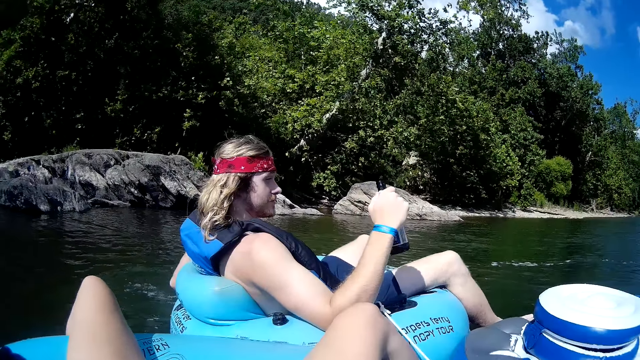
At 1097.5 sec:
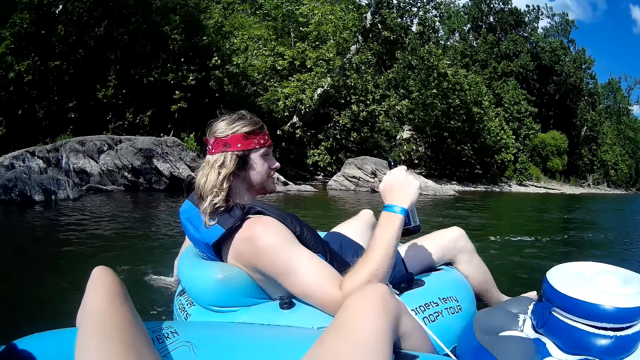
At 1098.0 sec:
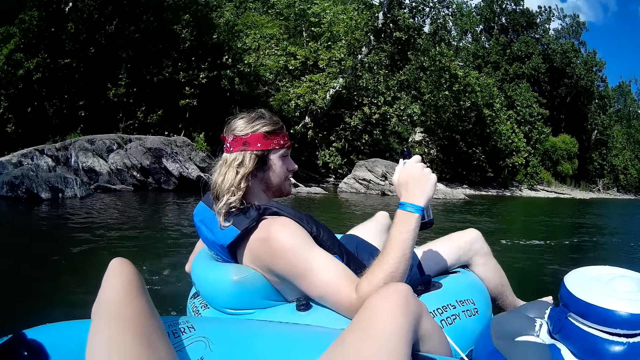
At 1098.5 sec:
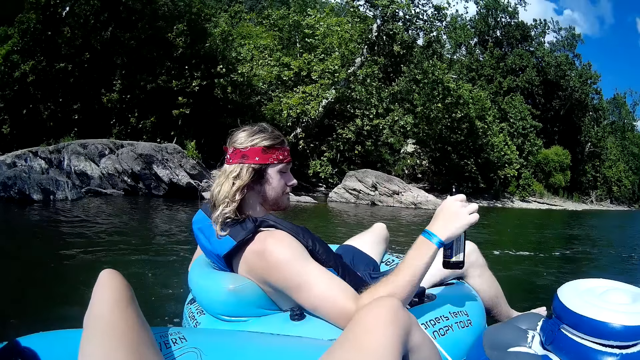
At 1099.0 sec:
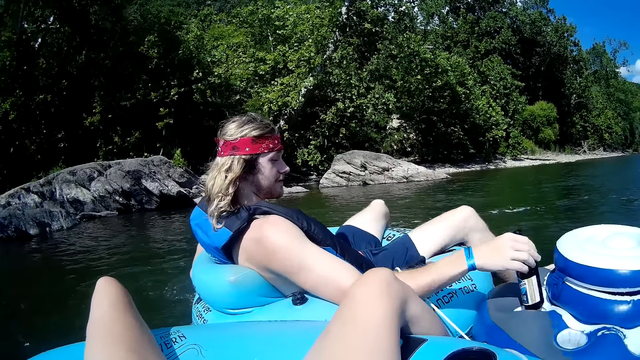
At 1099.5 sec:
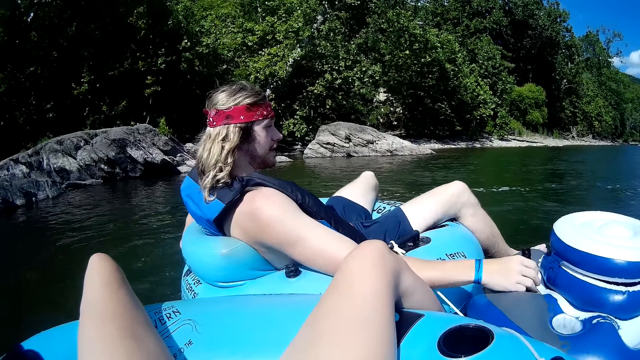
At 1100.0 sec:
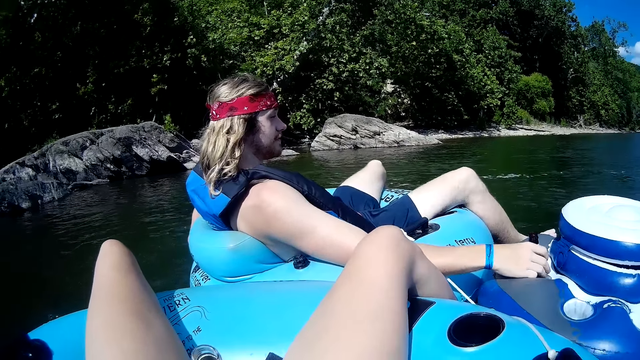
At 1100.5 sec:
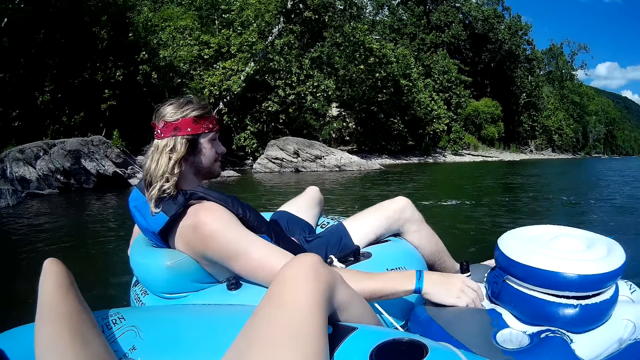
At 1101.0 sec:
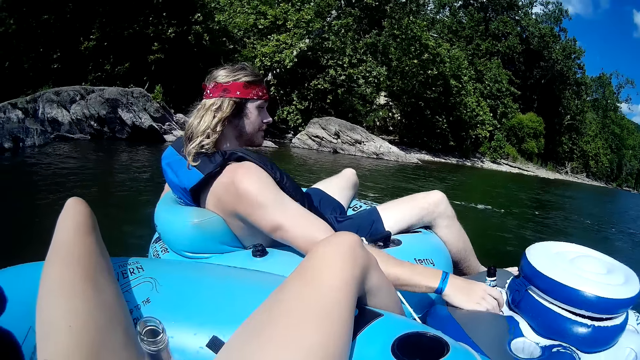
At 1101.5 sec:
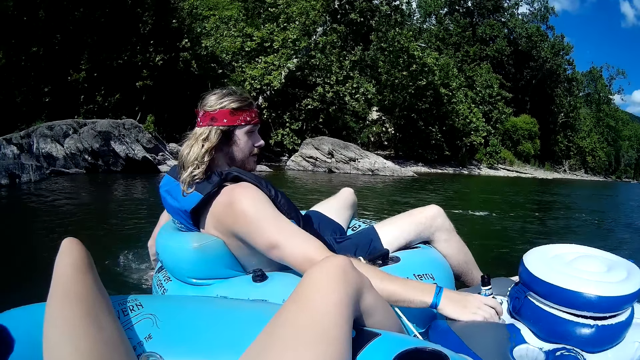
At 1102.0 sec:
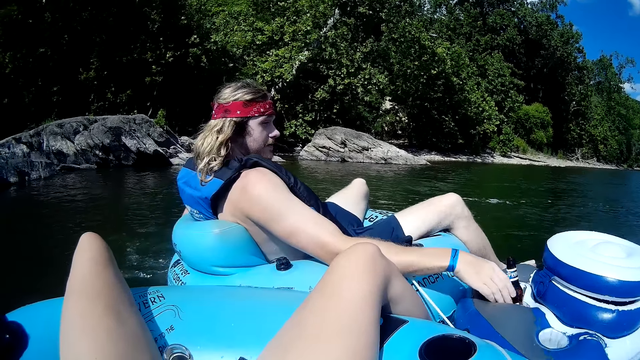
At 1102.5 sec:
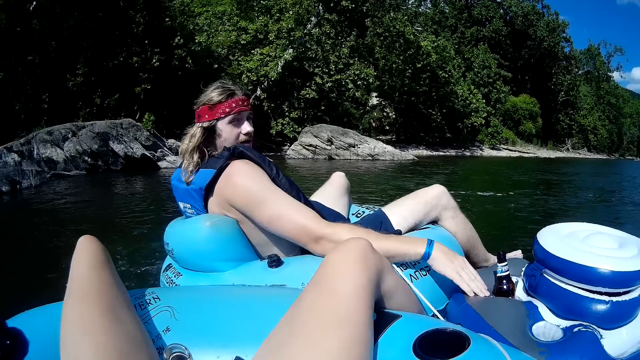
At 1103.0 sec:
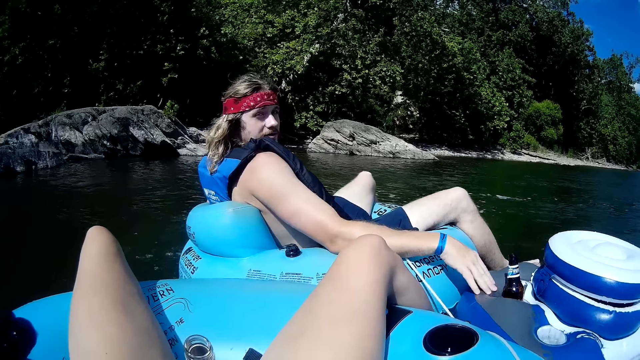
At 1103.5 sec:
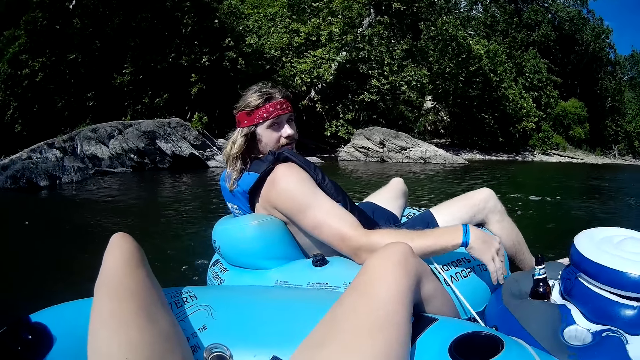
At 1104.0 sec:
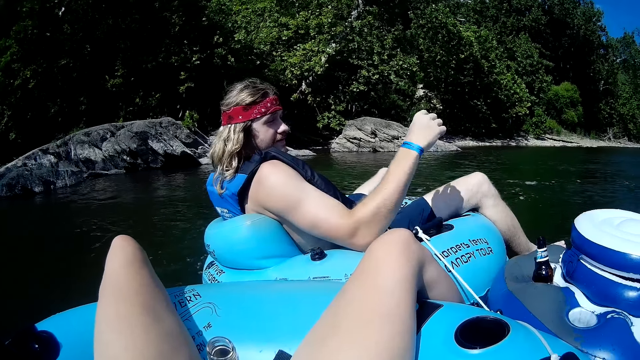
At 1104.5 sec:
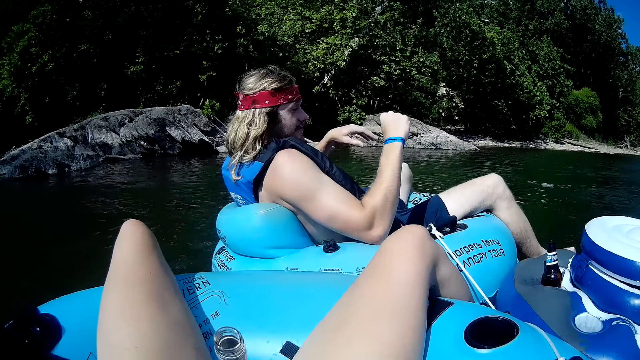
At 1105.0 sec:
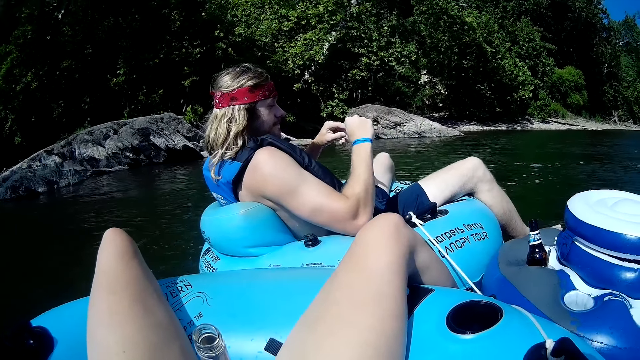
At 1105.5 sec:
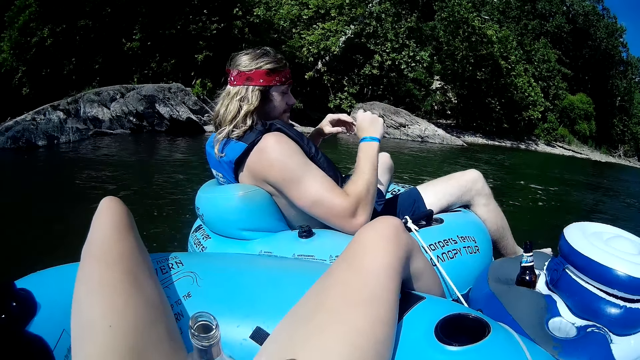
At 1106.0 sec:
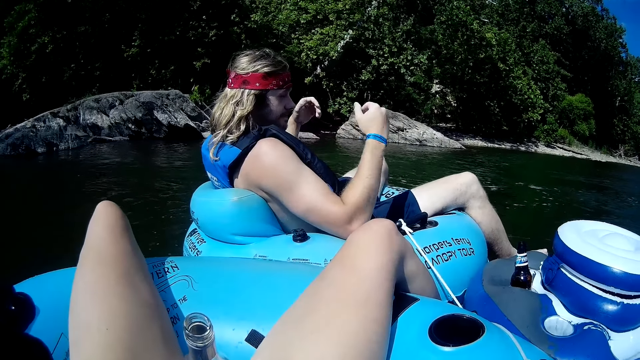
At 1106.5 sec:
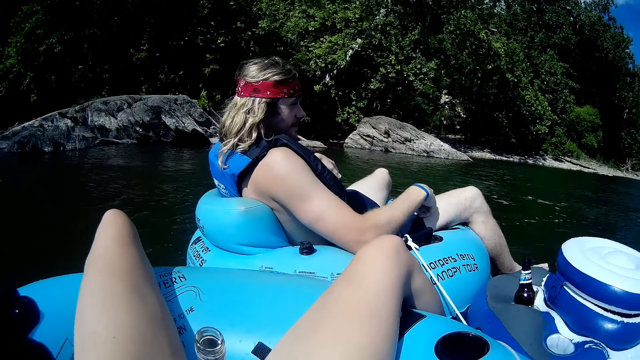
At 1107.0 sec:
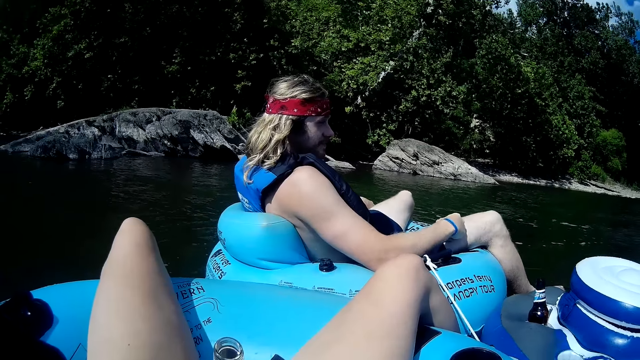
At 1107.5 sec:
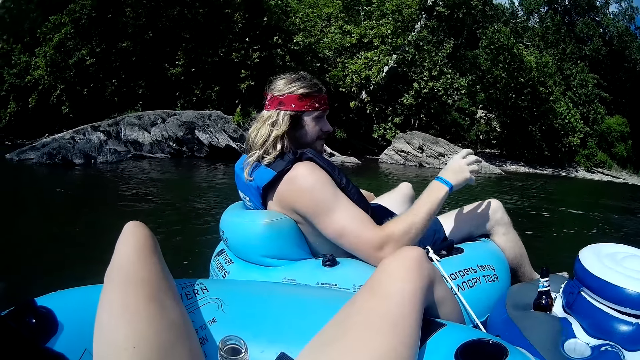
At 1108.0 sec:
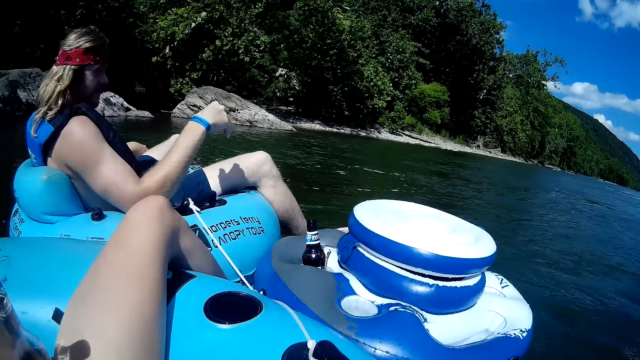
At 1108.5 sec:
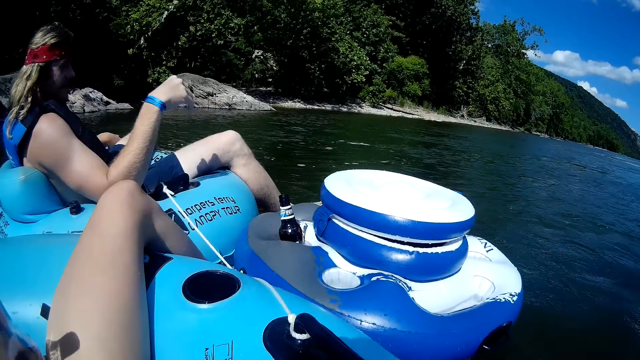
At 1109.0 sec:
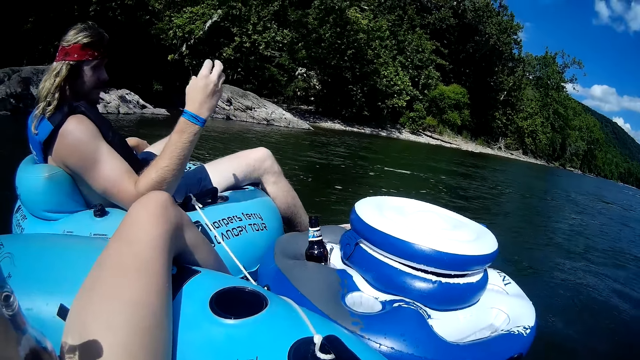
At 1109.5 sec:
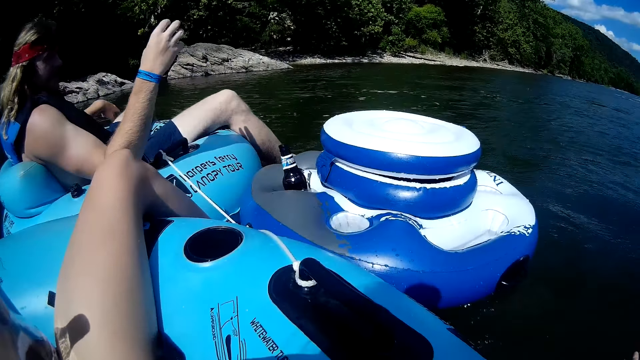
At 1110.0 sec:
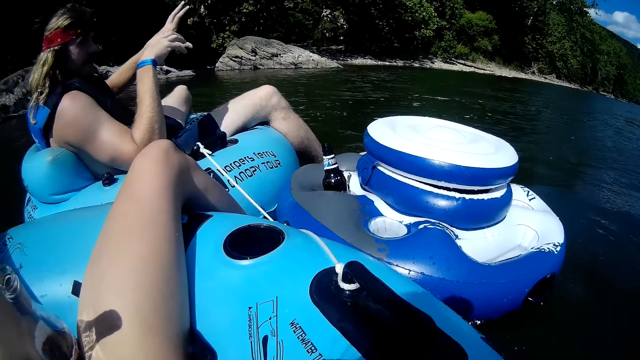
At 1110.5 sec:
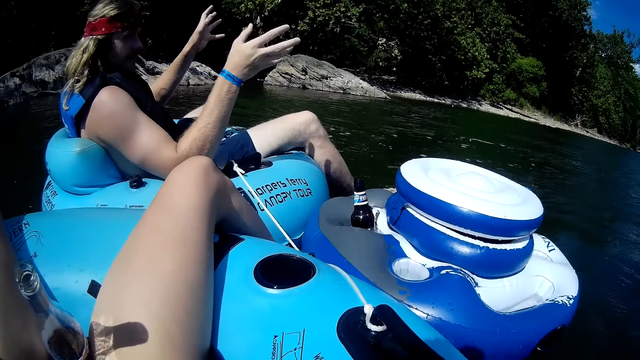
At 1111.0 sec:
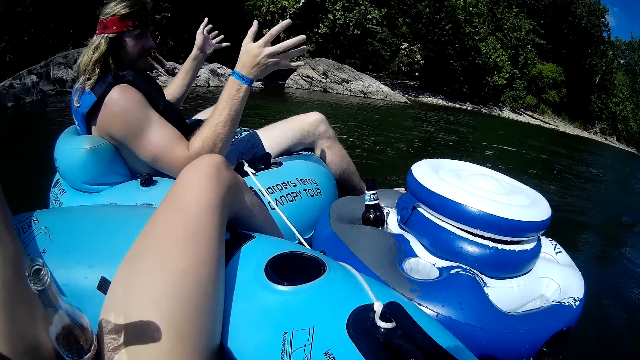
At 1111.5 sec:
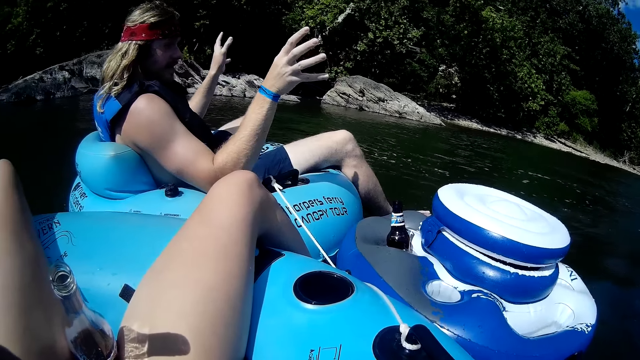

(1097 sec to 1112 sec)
The man drops the bottled drink on the floater with his right hand. The man removes his right hand from the bottled drink. The man interacts with the camera wearer. The camera wearer looks around.

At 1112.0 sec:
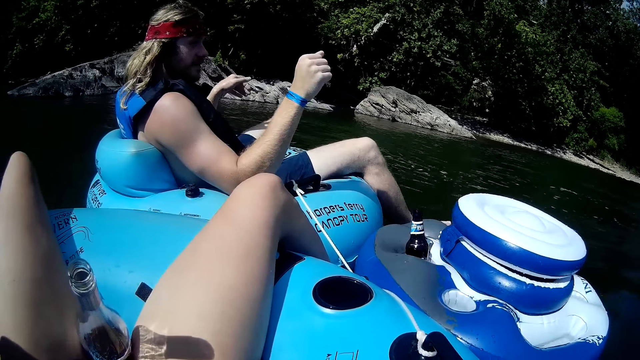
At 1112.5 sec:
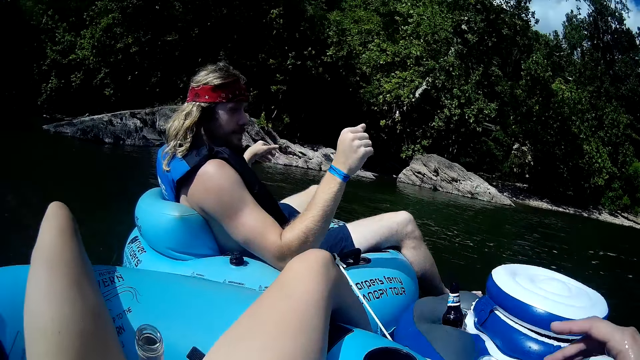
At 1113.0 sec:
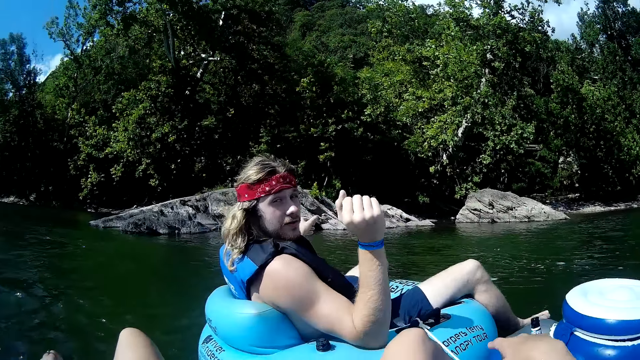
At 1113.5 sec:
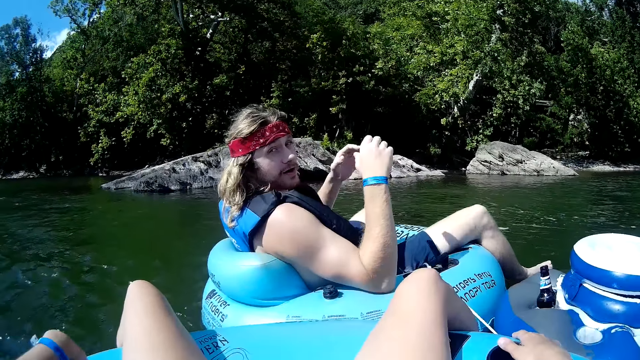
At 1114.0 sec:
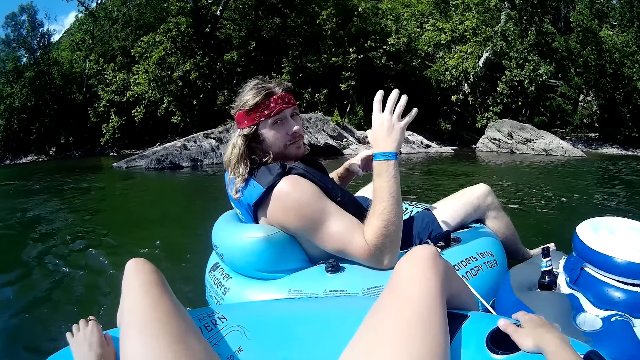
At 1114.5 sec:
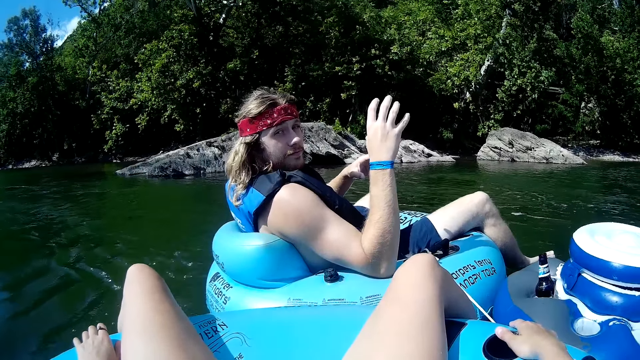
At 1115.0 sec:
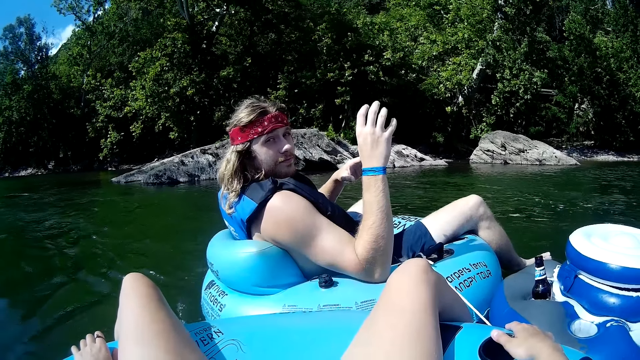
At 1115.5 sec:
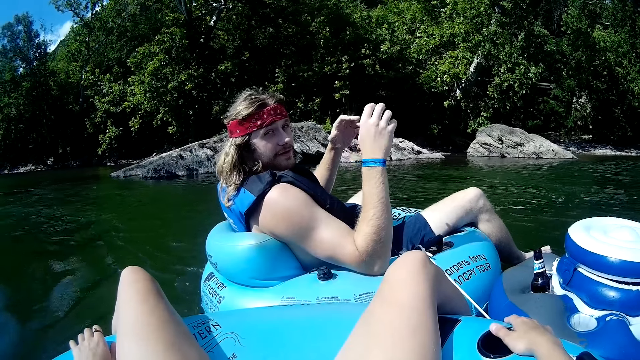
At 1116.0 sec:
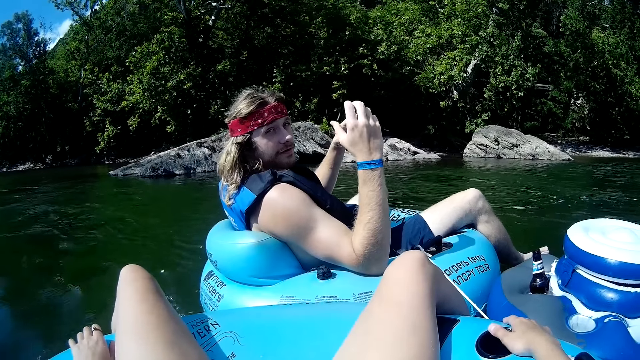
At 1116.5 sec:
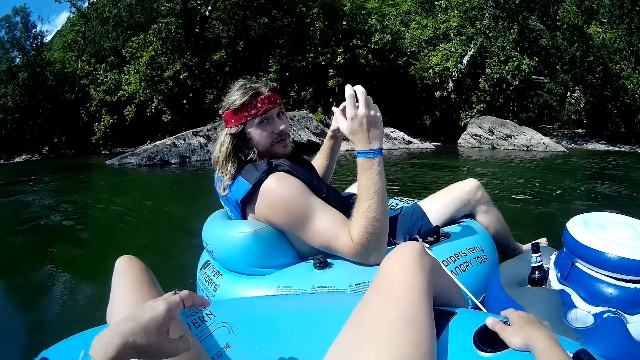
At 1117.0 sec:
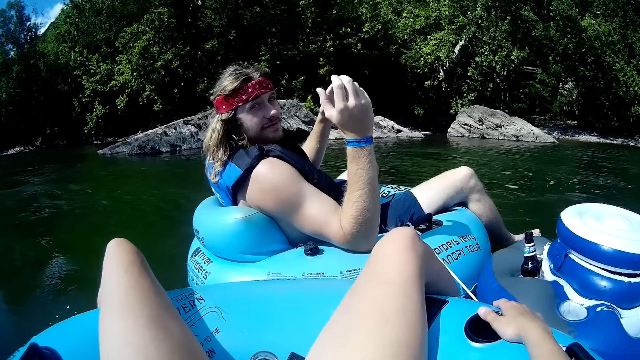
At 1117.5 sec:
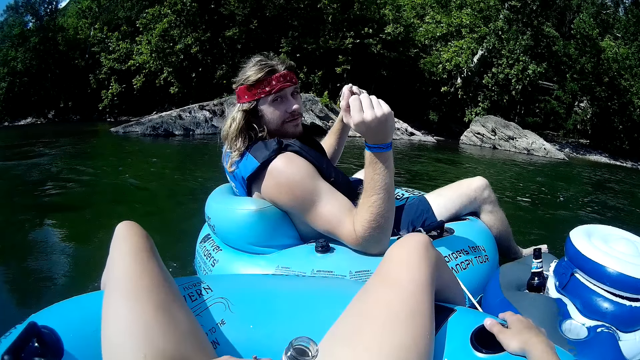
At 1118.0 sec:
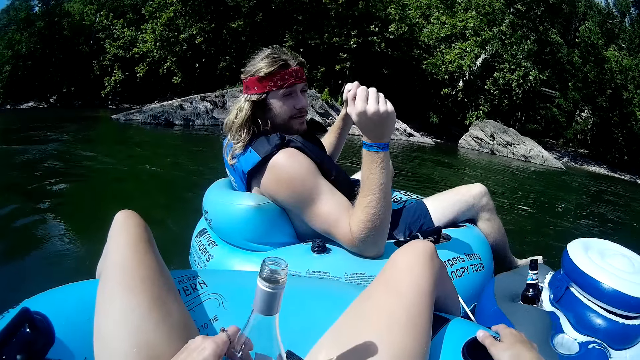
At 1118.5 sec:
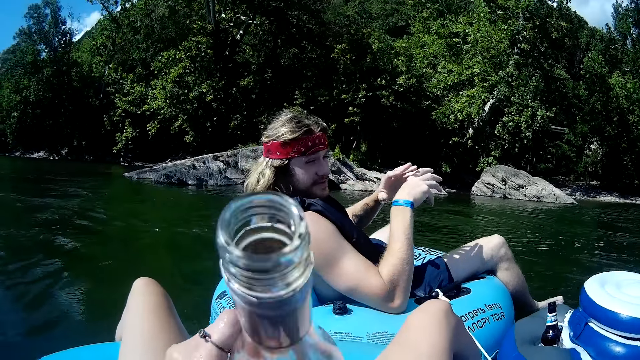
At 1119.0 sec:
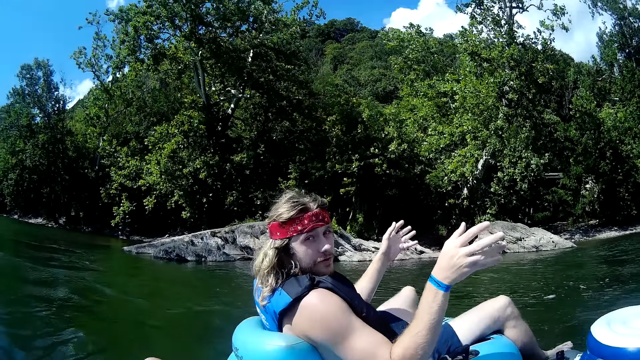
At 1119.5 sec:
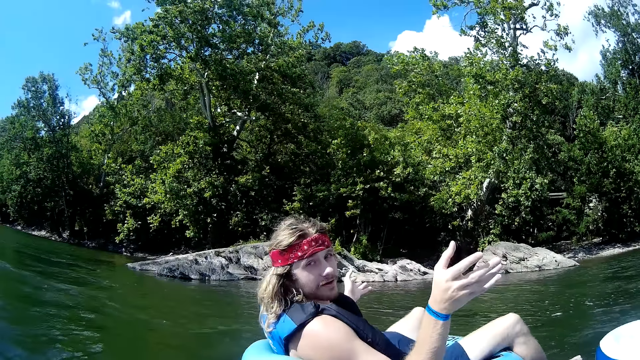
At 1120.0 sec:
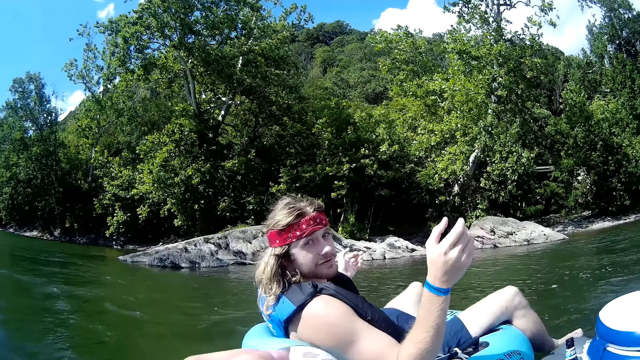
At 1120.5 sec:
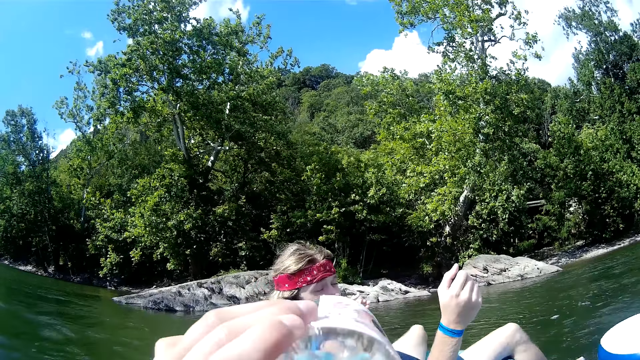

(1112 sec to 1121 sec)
A man interacts with the camera wearer. The camera wearer picks up a bottled drink with her left hand. She drinks from the bottled drink.
